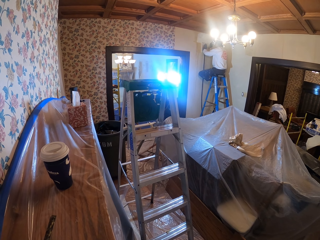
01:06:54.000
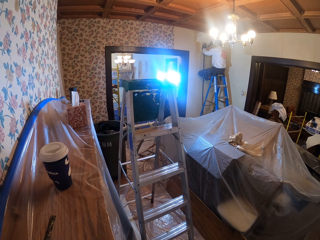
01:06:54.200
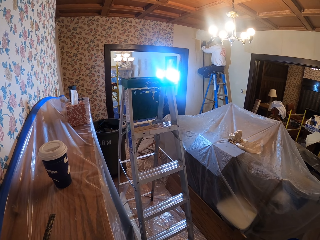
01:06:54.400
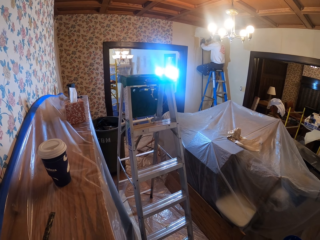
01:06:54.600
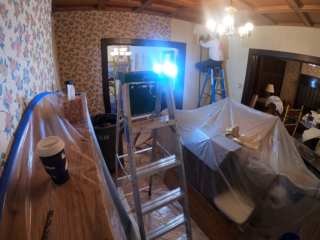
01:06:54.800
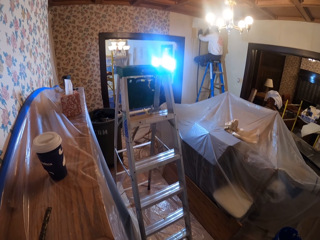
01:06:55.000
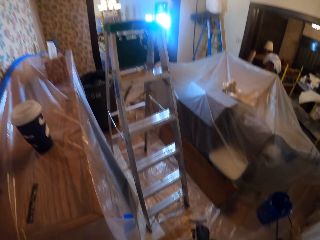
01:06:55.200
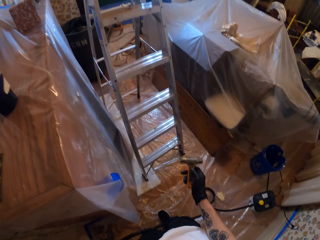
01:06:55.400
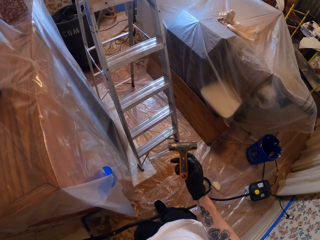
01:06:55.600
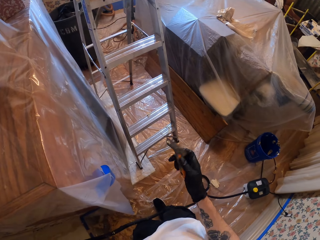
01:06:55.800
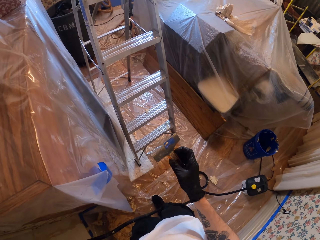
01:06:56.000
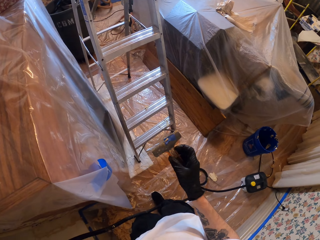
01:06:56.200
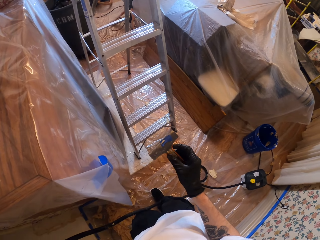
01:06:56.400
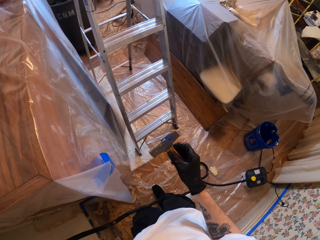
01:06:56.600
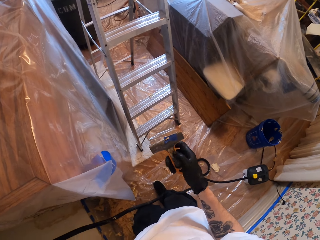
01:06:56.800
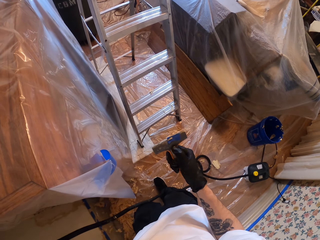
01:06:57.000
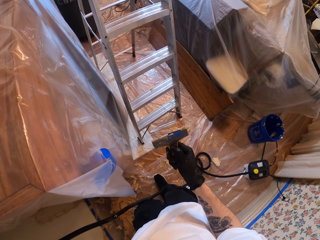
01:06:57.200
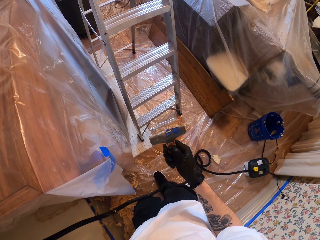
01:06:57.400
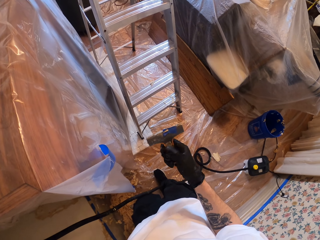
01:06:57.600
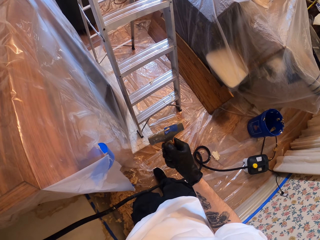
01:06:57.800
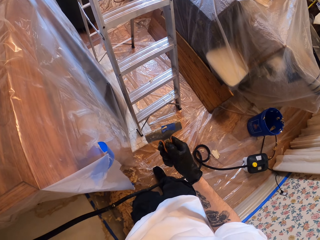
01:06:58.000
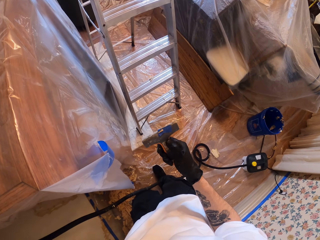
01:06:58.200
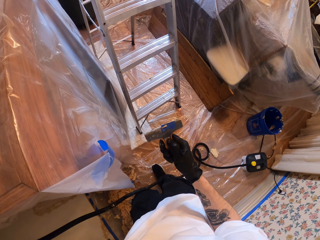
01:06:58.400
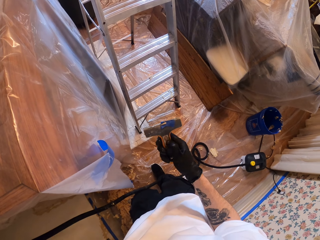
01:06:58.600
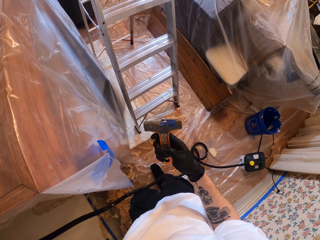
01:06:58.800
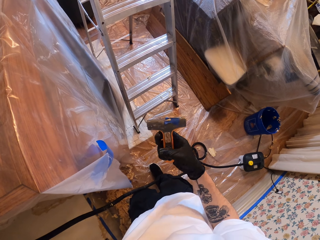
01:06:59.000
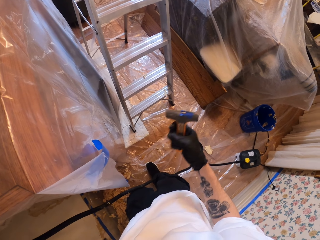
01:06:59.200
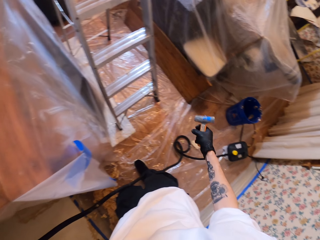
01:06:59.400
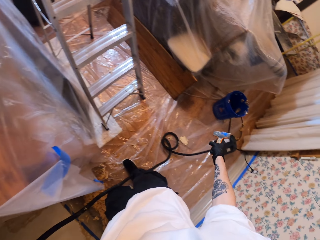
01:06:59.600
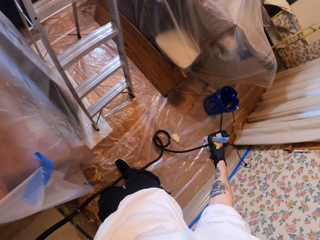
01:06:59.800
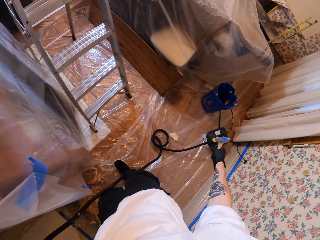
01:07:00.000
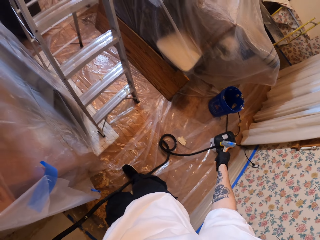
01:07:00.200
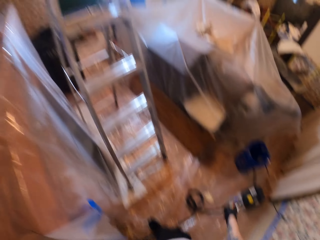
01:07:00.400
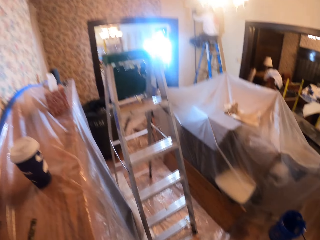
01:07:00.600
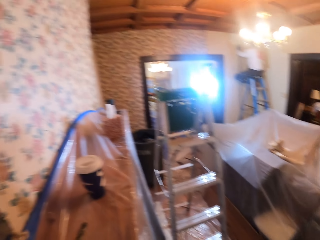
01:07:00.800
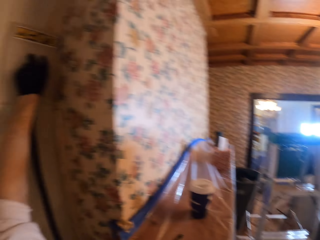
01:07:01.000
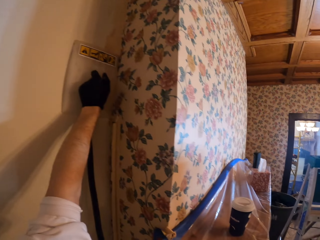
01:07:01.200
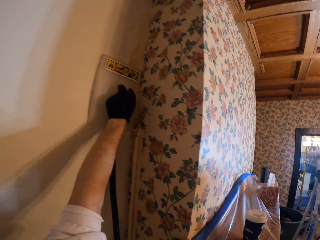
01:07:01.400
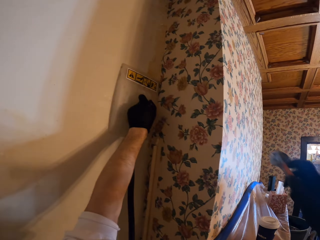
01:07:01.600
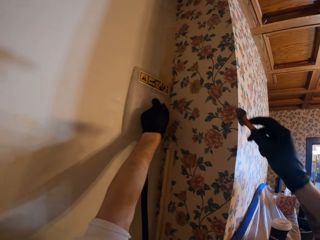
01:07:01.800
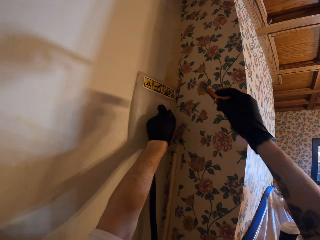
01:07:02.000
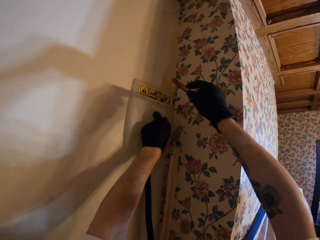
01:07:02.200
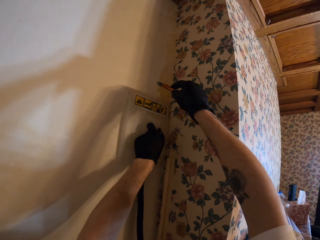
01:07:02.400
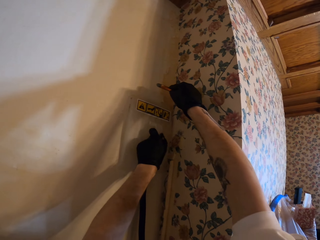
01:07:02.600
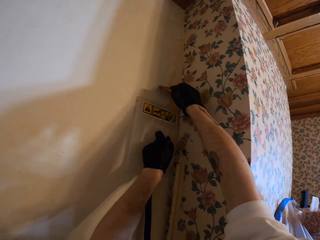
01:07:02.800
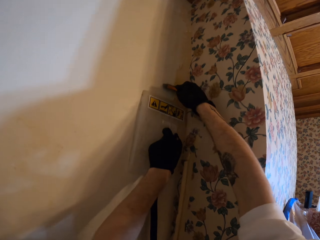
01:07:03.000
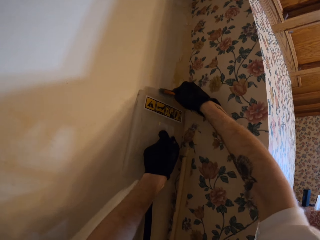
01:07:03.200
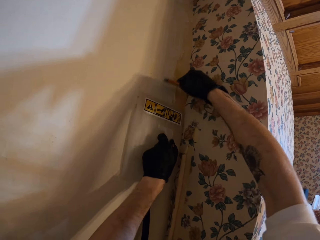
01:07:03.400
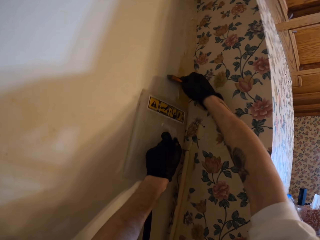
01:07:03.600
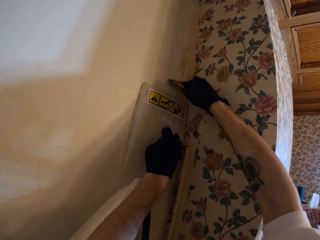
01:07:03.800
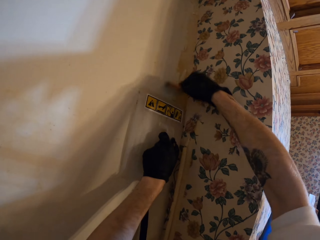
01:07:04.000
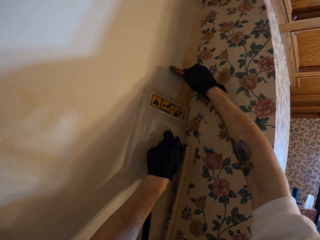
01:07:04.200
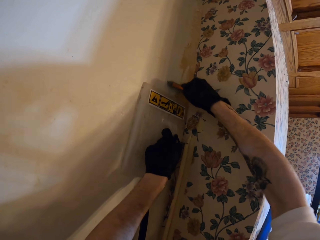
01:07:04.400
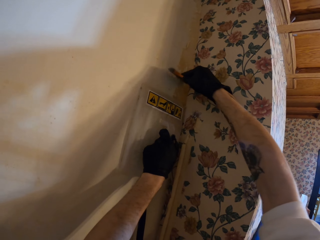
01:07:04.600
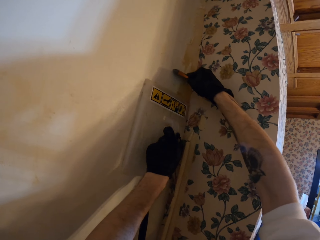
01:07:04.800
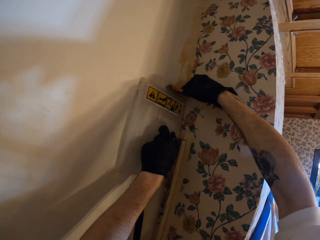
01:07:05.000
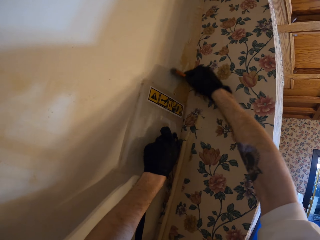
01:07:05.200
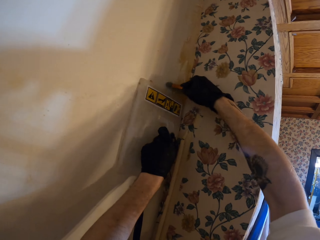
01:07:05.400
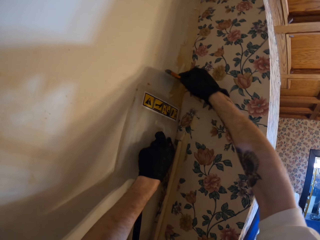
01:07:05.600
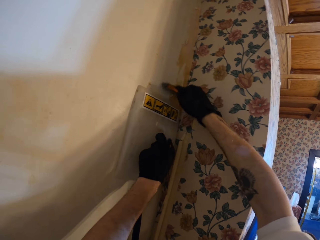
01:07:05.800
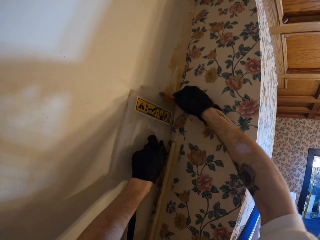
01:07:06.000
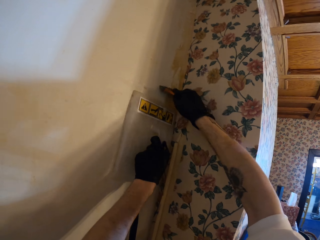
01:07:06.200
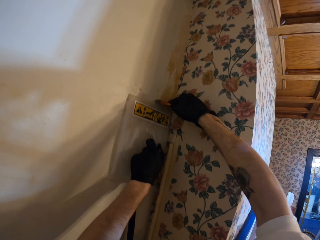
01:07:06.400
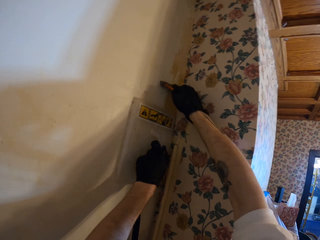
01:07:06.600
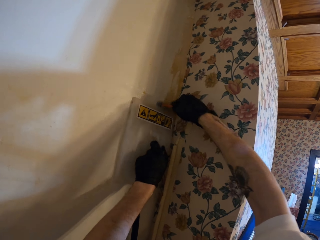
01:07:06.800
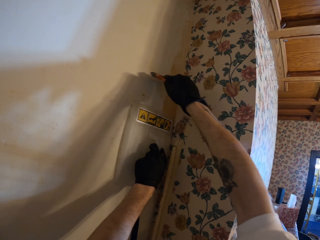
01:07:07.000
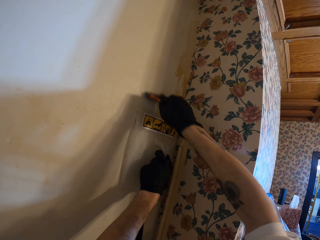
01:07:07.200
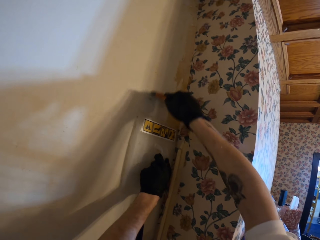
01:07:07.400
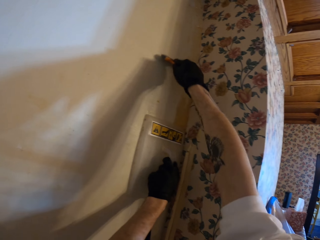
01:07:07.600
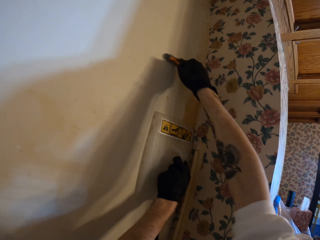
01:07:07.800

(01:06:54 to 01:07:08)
The camera wearer stares at a man. The camera wearer stares at the wall scraper. They look around the apartment. They remove the paper on the wall with the scraper.

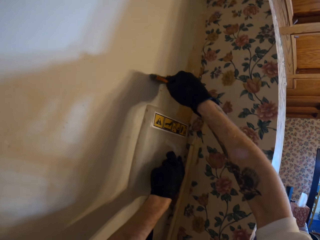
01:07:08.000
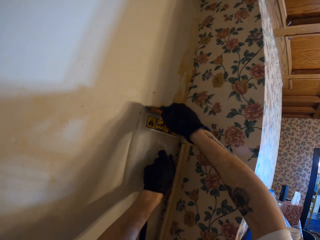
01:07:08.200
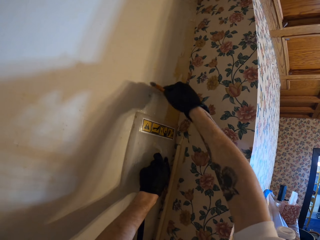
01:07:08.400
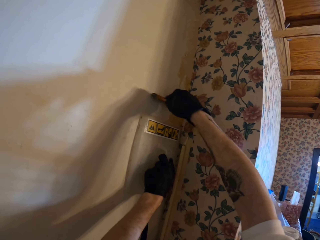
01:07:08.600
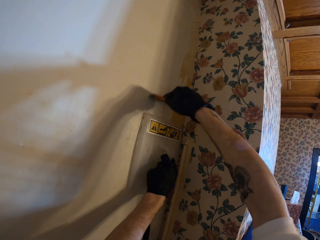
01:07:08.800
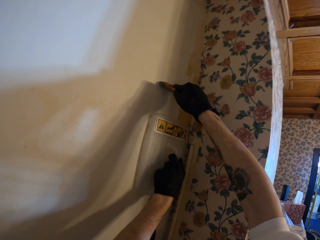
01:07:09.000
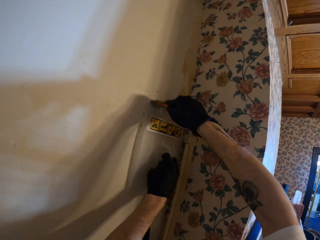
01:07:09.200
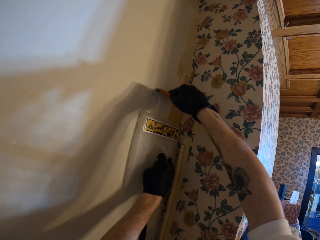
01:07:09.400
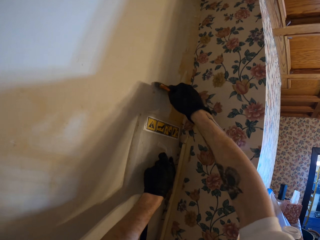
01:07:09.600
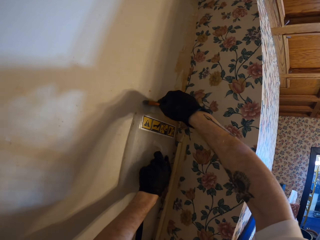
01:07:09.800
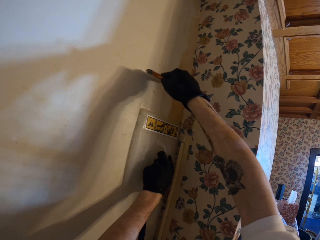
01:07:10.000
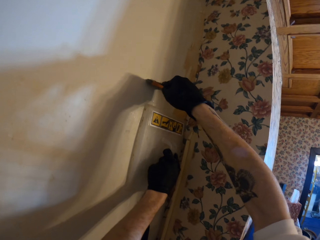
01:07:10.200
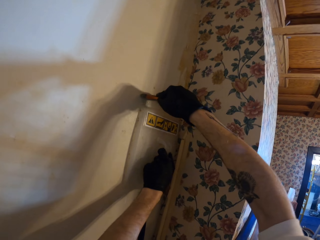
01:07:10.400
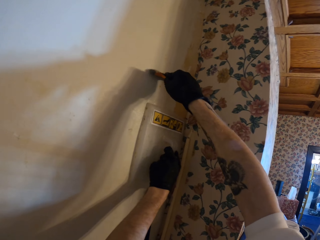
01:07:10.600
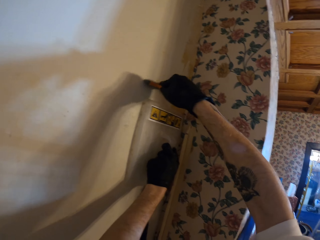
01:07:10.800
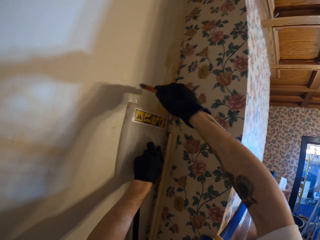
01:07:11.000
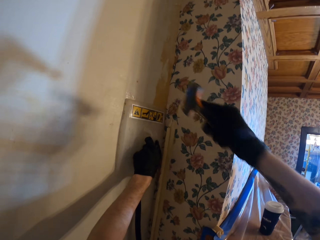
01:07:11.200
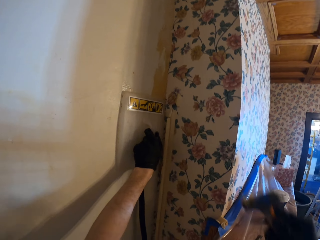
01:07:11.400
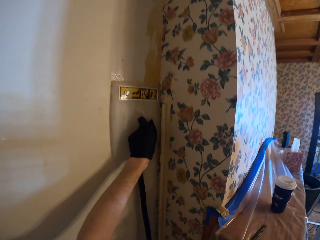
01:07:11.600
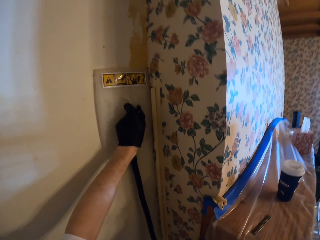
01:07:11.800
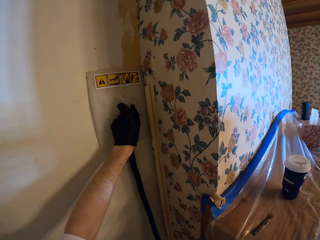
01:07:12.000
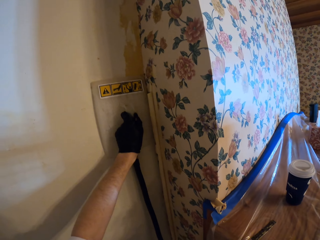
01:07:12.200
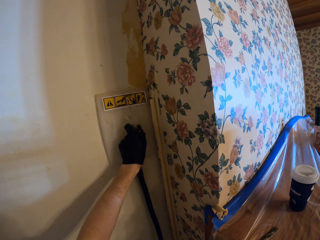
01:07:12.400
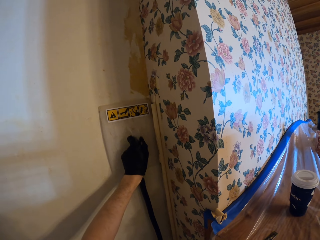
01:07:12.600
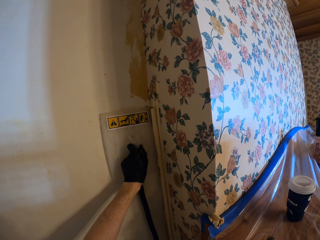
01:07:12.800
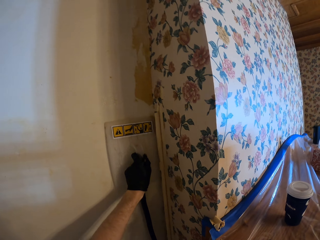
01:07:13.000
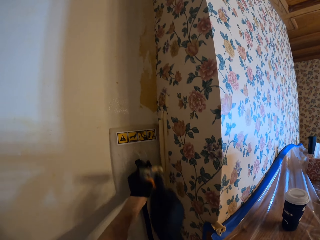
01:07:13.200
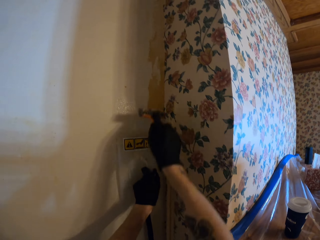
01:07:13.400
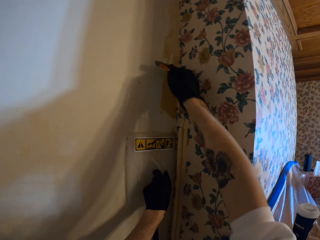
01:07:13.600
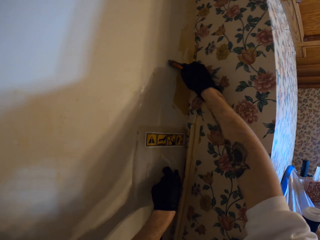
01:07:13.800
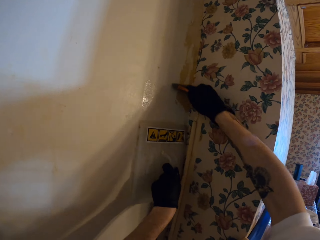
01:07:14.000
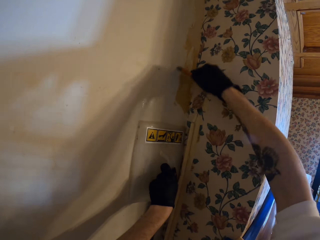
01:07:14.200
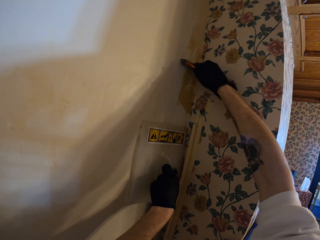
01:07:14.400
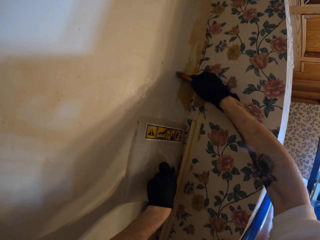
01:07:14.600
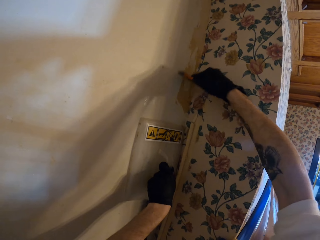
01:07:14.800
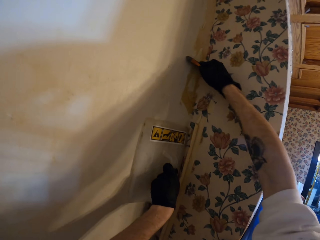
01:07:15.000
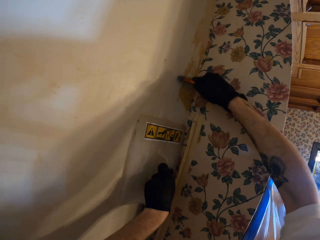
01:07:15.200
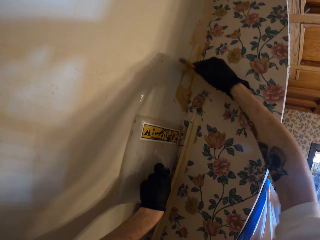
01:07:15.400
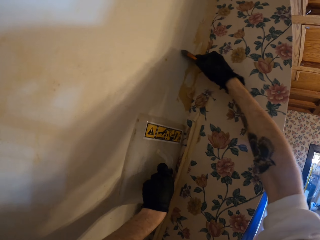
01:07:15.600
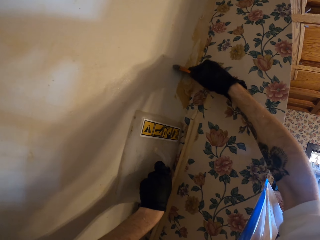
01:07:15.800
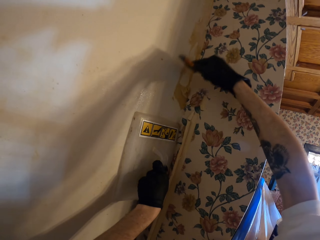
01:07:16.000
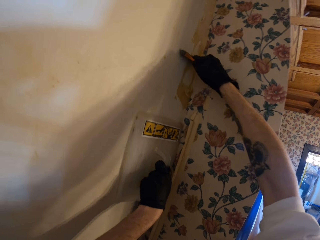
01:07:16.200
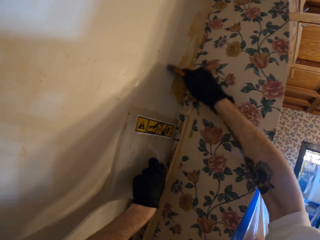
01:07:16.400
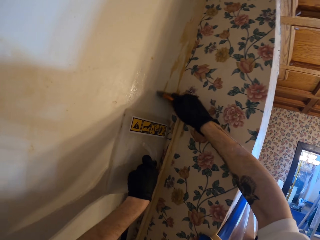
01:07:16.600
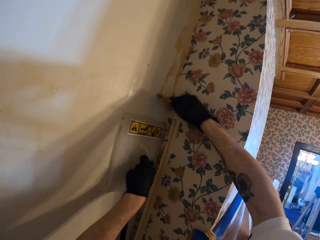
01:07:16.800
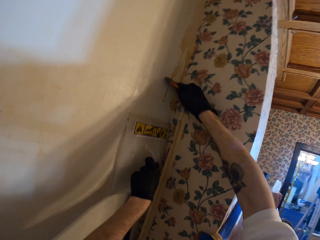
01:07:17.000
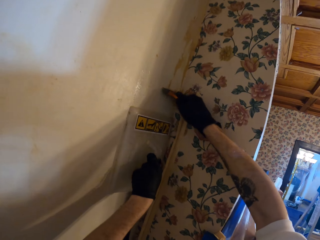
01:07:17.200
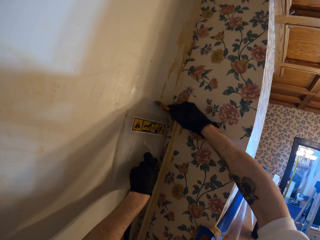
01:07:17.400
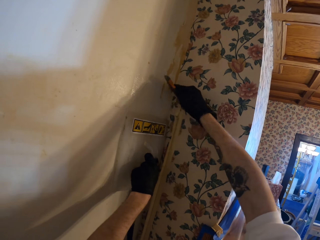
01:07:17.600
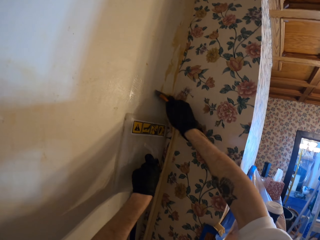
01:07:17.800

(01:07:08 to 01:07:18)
The camera wearer stares at the wall. They scrape the wall.
